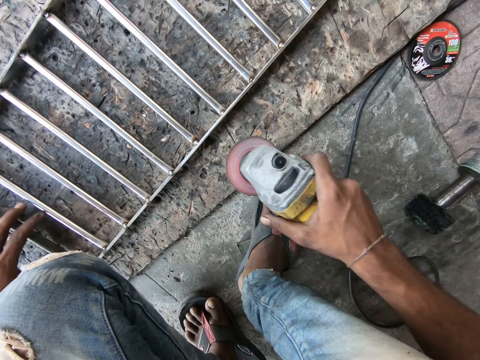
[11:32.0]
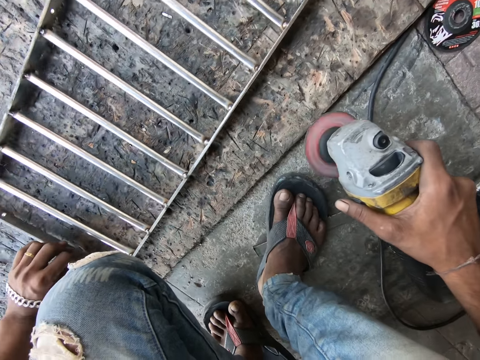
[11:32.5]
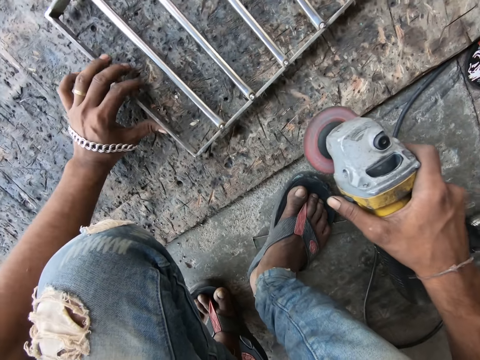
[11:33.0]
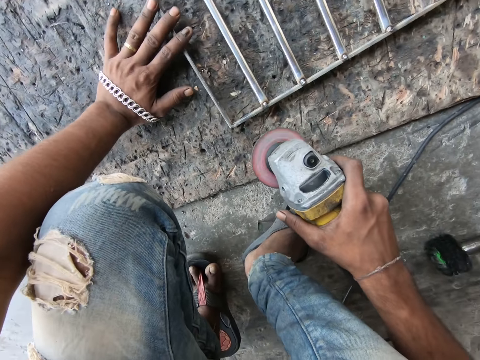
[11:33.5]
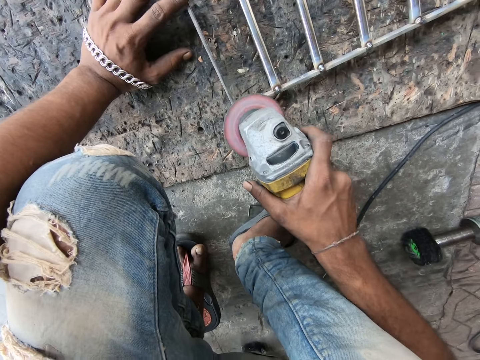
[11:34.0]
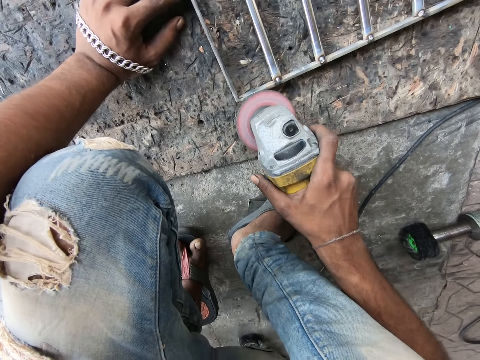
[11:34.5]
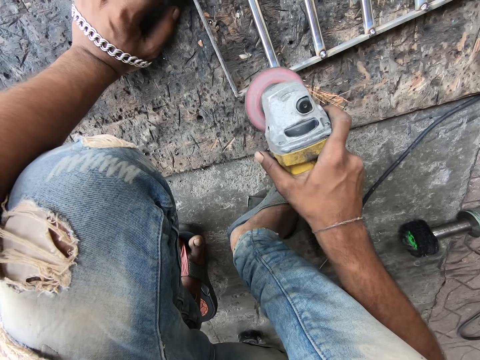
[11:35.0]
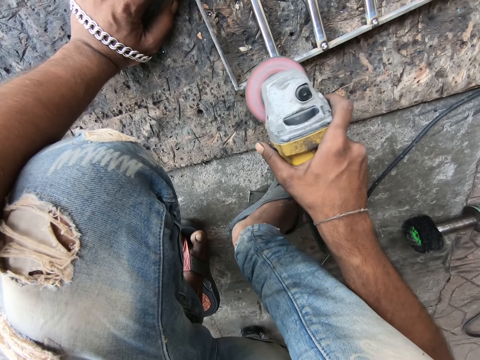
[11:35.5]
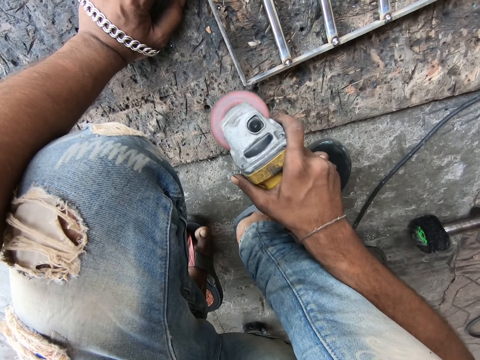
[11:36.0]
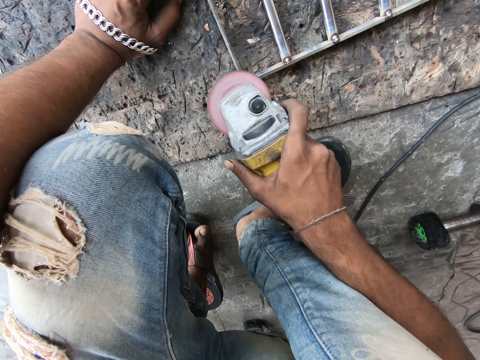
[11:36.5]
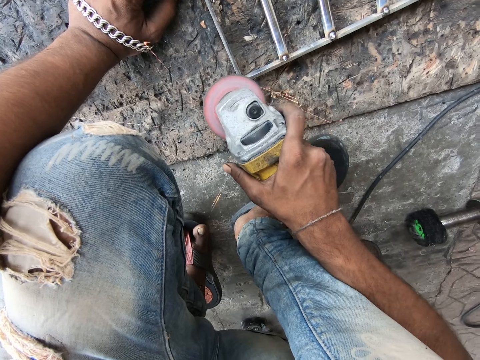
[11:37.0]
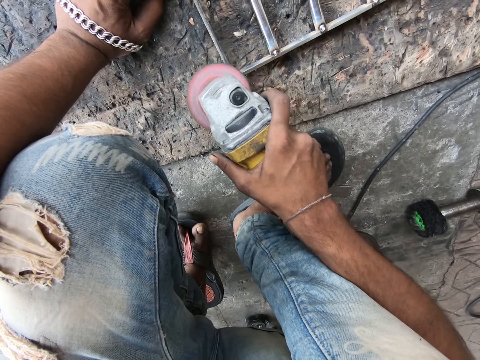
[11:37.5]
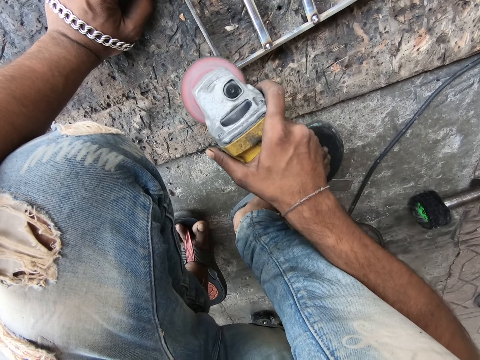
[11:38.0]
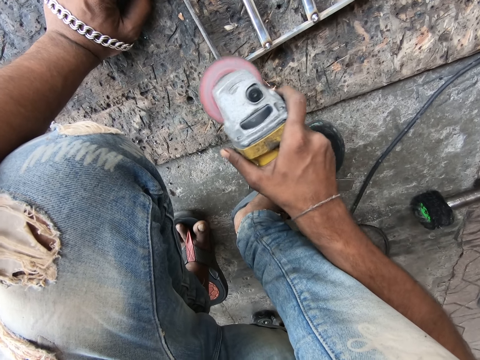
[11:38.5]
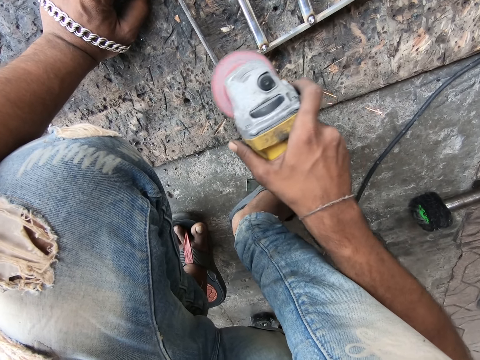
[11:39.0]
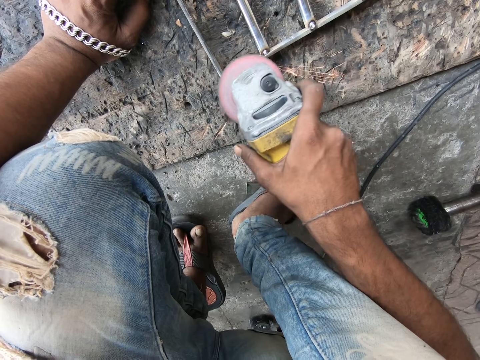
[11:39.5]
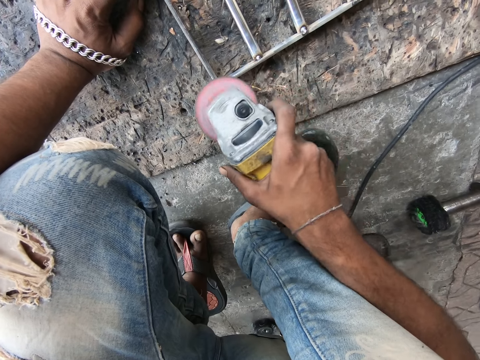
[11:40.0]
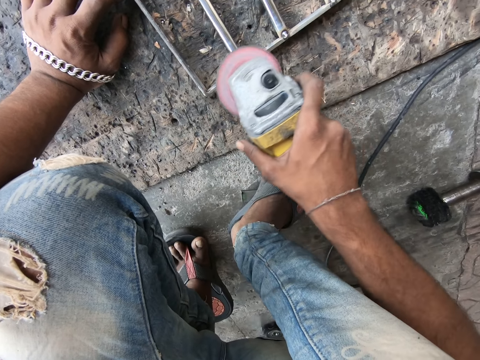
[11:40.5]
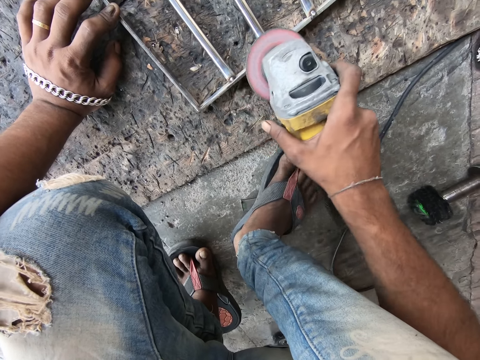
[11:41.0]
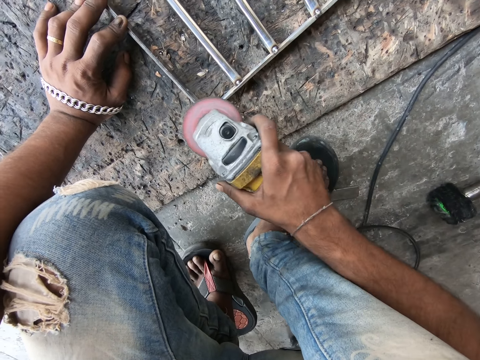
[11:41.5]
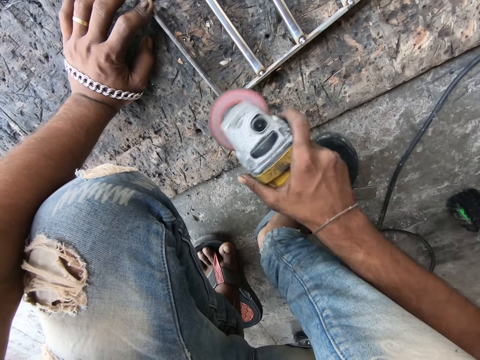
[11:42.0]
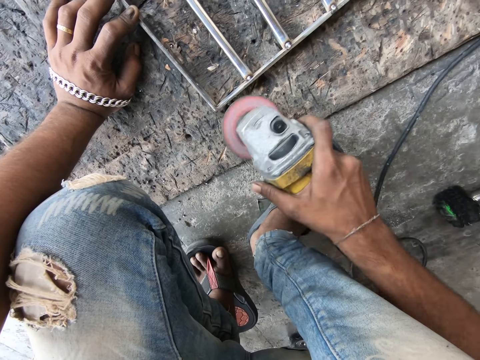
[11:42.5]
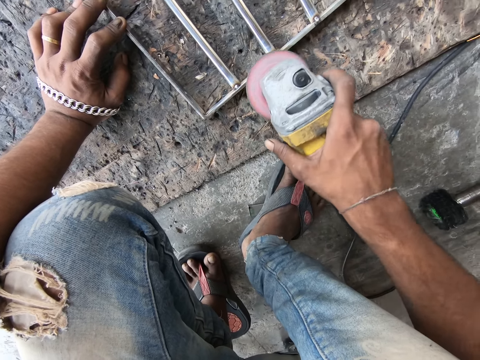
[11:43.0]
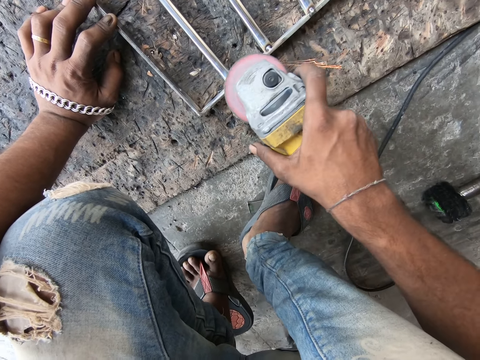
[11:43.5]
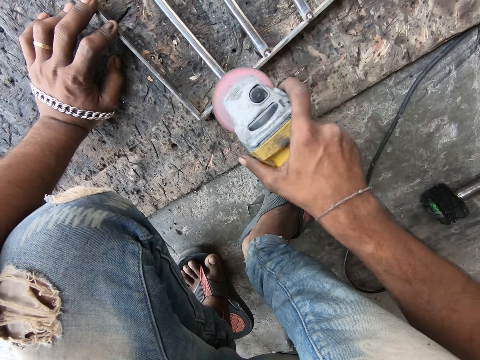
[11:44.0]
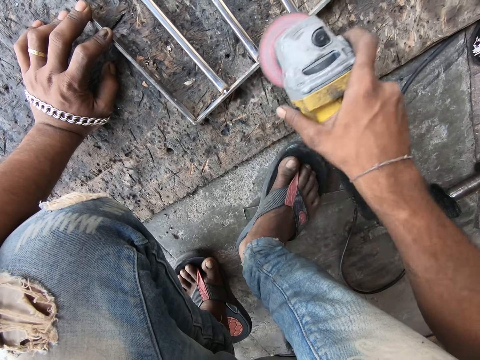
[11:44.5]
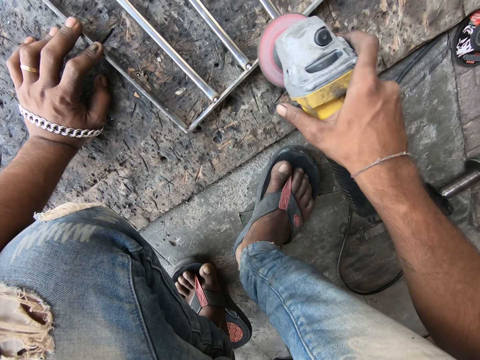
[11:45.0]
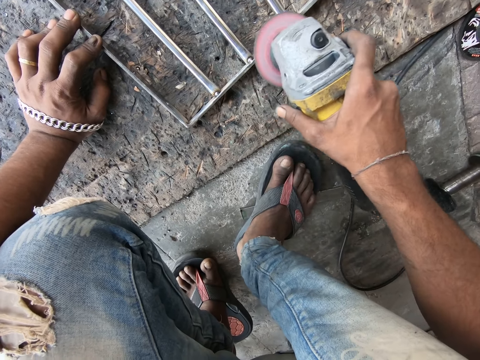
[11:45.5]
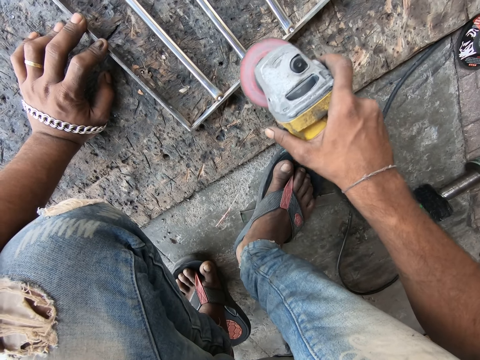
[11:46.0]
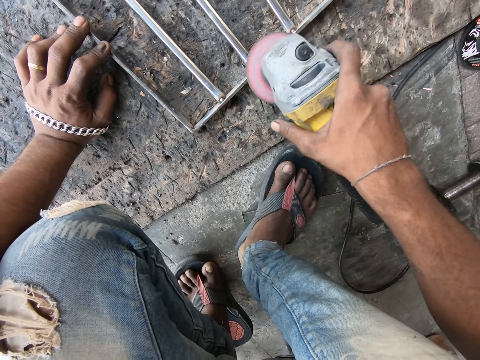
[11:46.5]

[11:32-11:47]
The camera wearer lifts a hand from something. He moves the metal frame with his left hand. He moves the metal grinder towards something. He grinds the metal frame with the angle grinder.

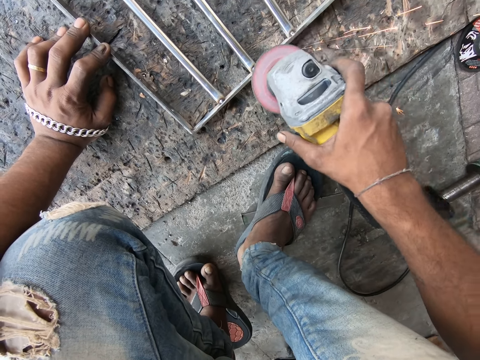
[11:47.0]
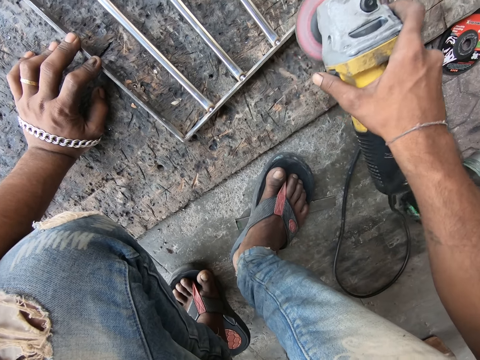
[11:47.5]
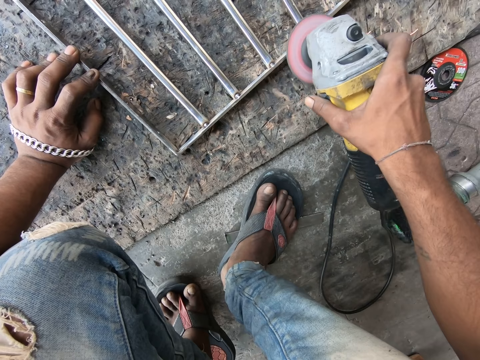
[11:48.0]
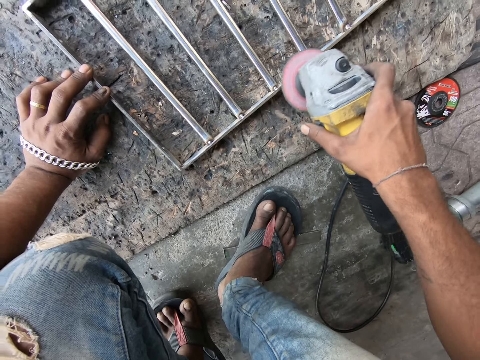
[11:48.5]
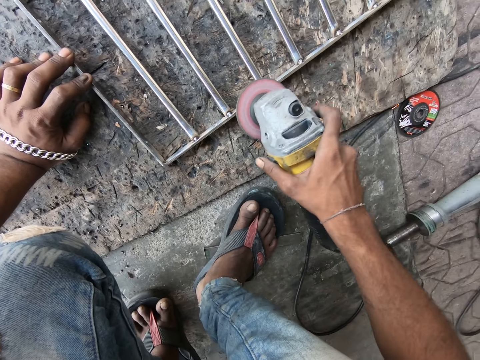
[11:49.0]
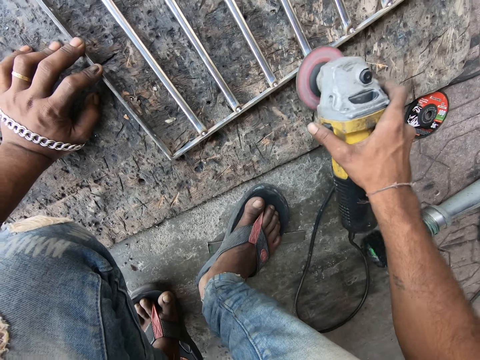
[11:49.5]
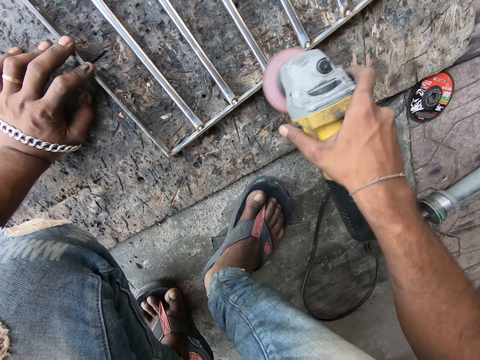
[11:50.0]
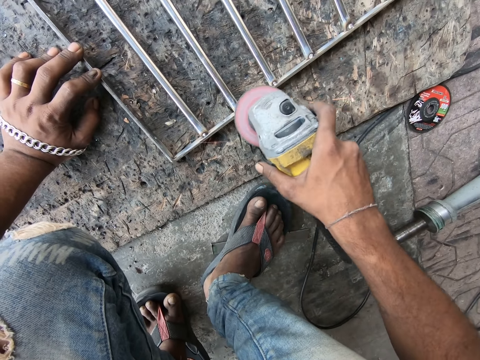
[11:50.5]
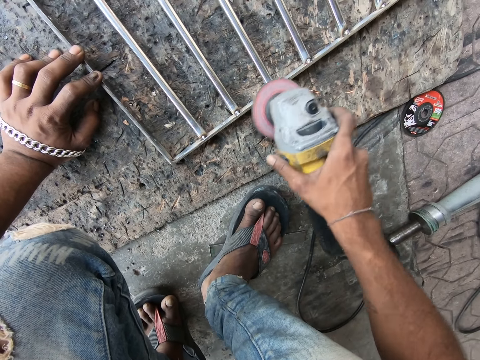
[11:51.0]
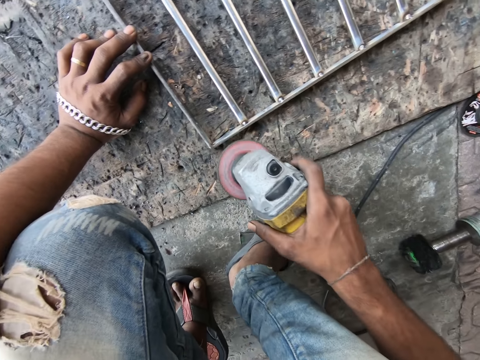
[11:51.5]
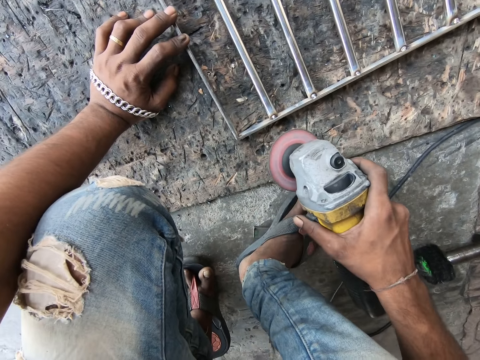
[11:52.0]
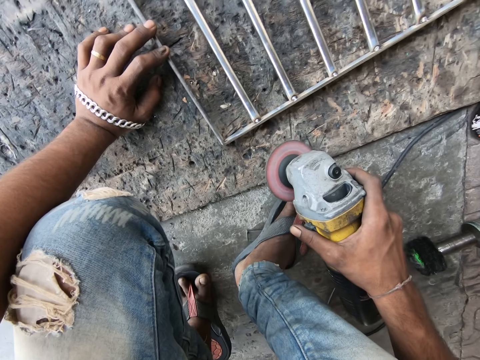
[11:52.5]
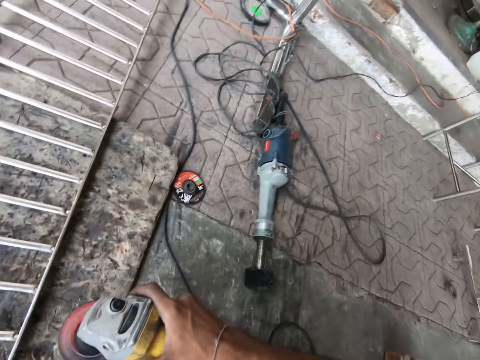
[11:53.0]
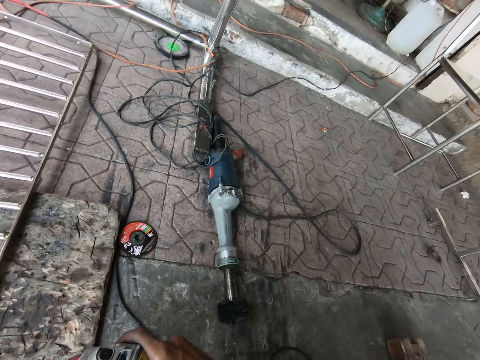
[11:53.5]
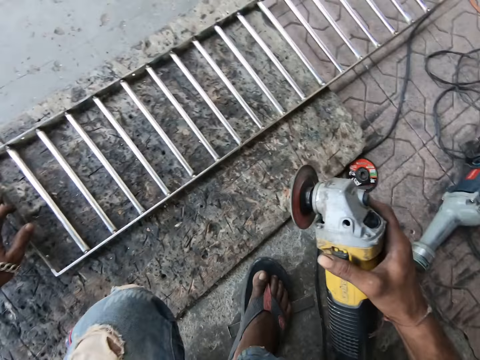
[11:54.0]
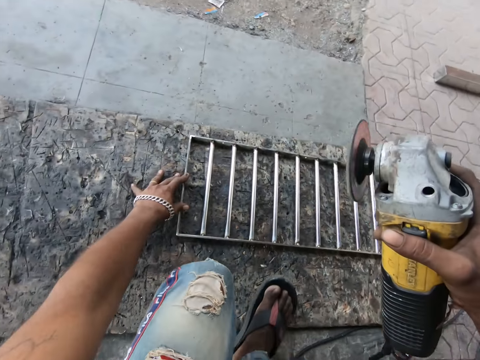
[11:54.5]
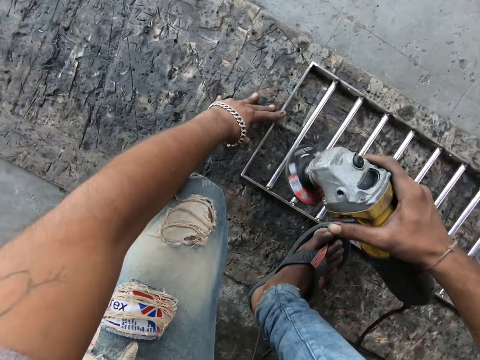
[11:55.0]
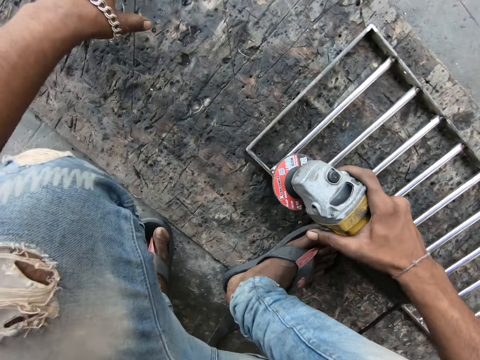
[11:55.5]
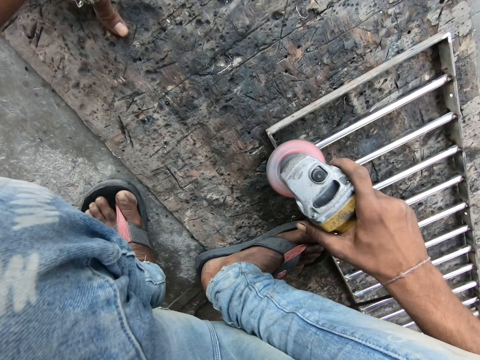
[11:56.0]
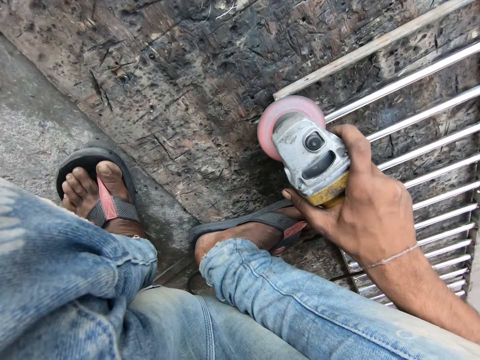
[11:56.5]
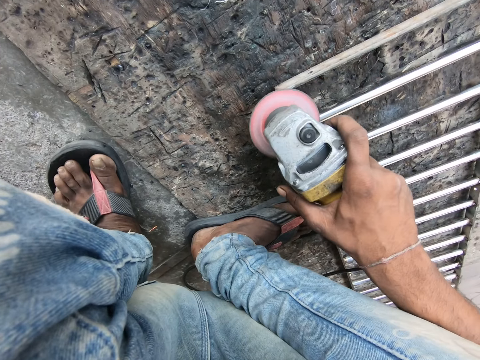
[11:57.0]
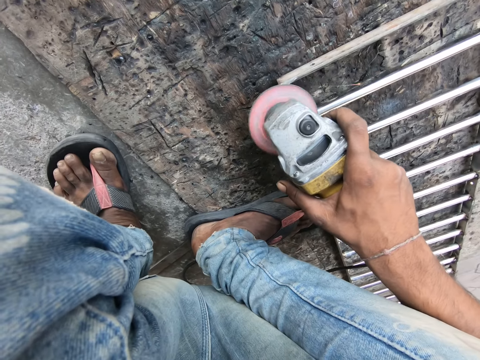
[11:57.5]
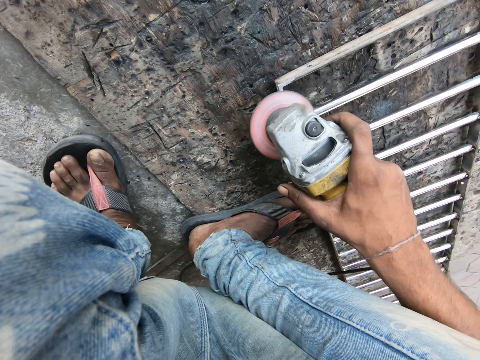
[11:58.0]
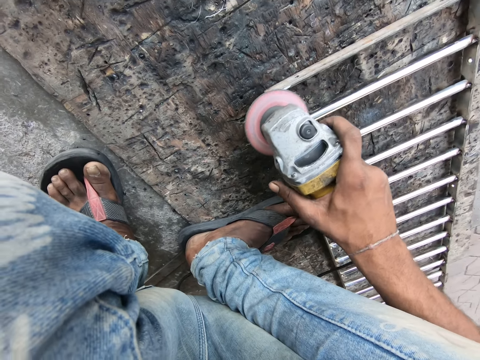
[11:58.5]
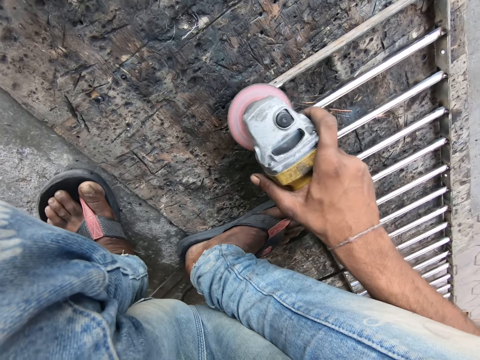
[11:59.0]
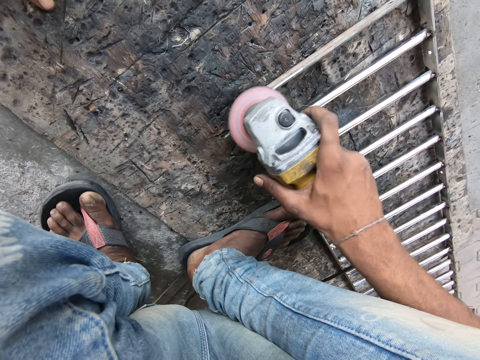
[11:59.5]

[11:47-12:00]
The camera wearer moves the metal grinder away from something. He moves the metal frame with his left hand. He moves a leg and puts the leg on something. He removes a hand from something and rests the hand on the floor. He grinds the metal frame with the angle grinder.
